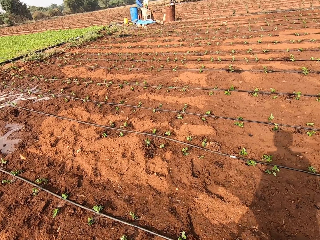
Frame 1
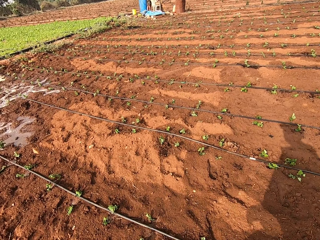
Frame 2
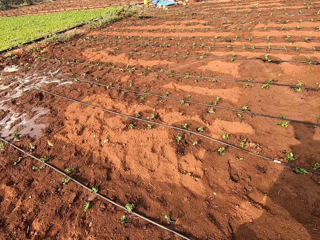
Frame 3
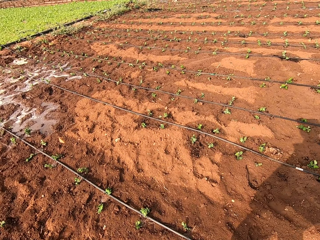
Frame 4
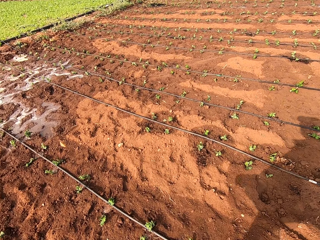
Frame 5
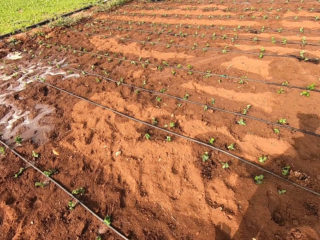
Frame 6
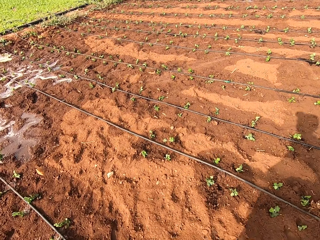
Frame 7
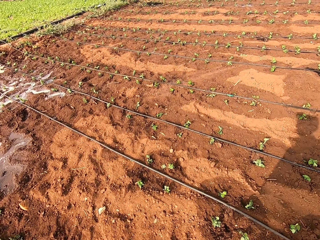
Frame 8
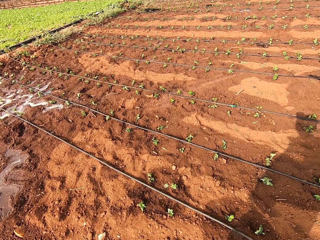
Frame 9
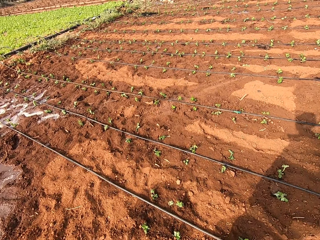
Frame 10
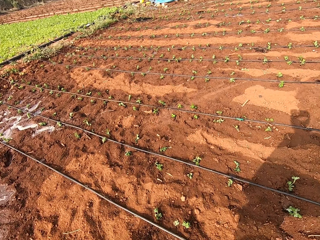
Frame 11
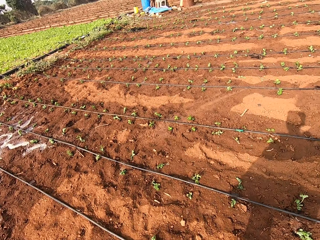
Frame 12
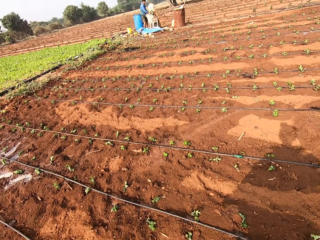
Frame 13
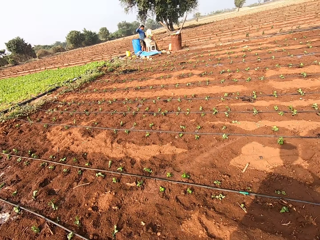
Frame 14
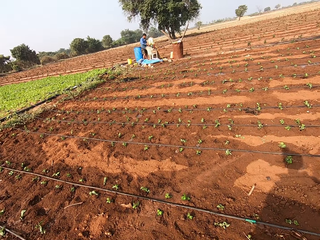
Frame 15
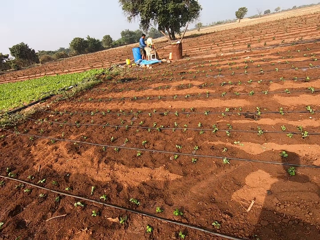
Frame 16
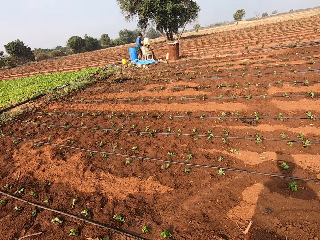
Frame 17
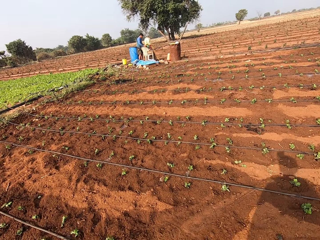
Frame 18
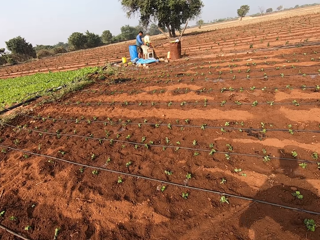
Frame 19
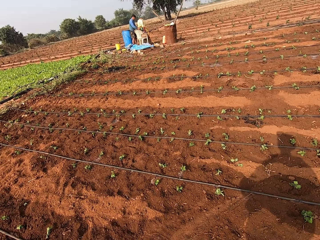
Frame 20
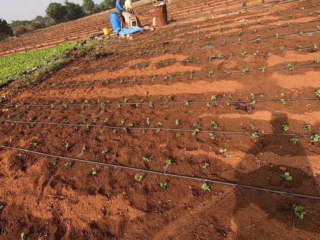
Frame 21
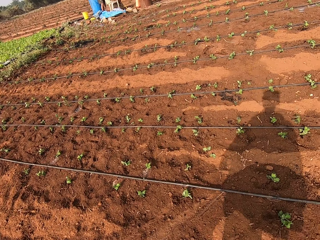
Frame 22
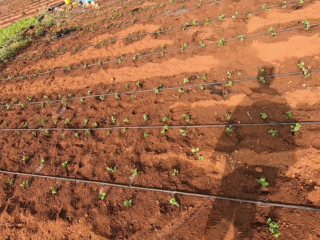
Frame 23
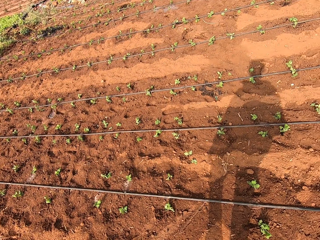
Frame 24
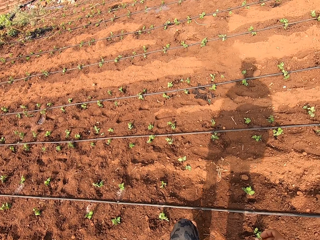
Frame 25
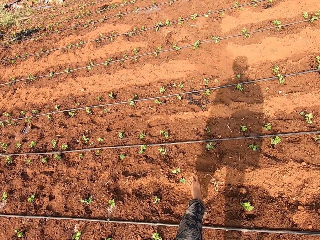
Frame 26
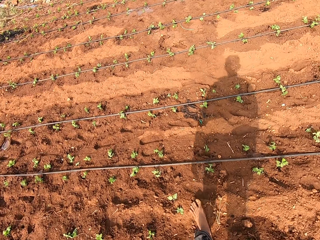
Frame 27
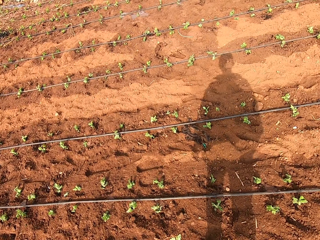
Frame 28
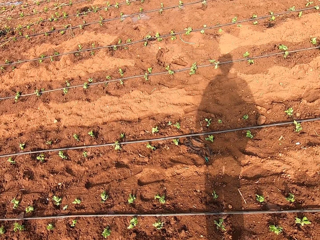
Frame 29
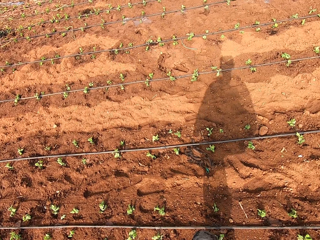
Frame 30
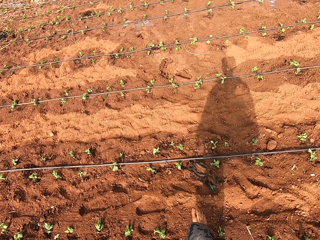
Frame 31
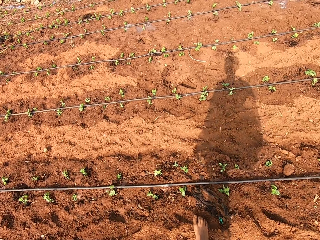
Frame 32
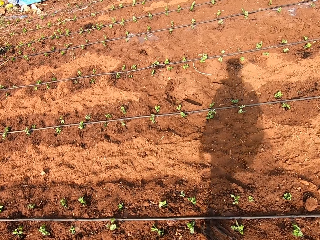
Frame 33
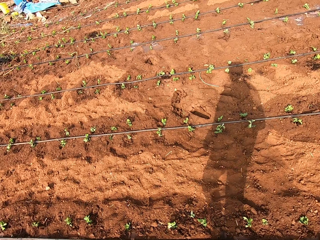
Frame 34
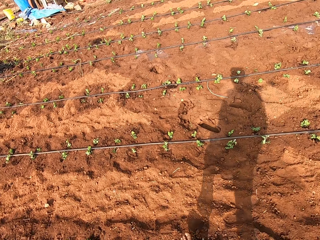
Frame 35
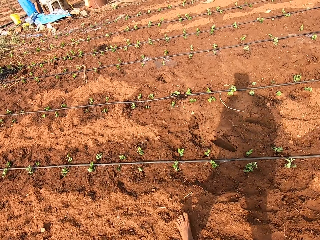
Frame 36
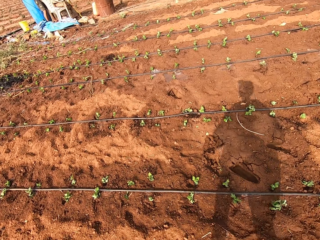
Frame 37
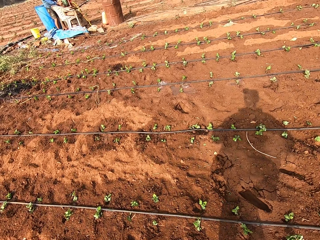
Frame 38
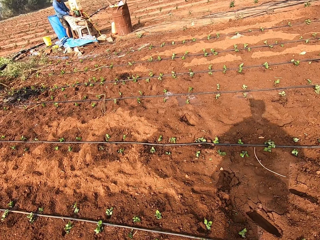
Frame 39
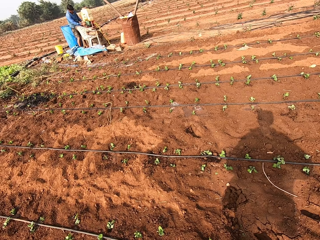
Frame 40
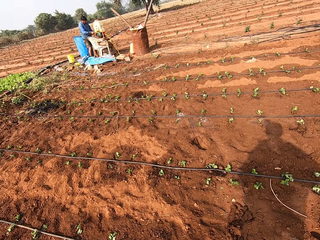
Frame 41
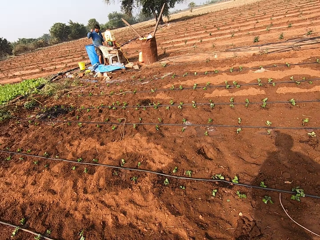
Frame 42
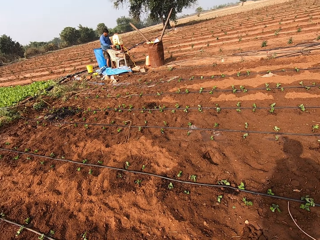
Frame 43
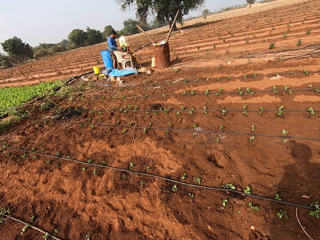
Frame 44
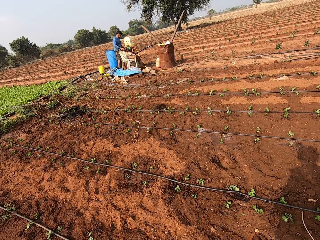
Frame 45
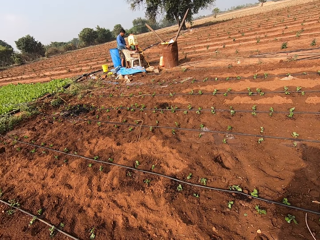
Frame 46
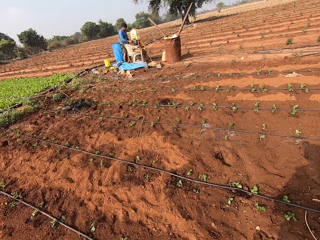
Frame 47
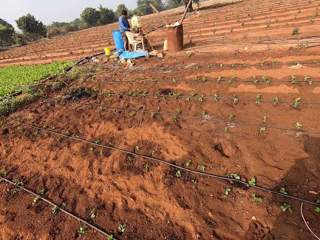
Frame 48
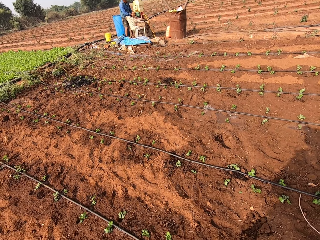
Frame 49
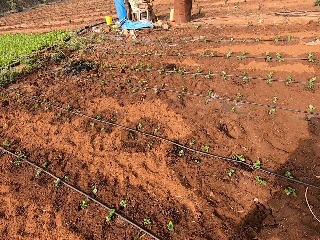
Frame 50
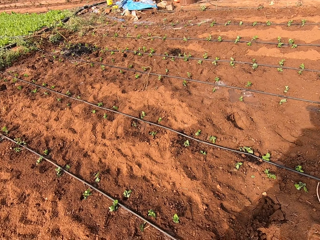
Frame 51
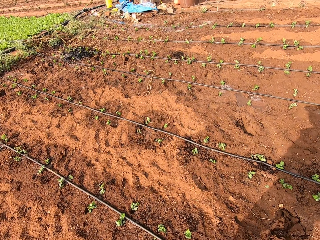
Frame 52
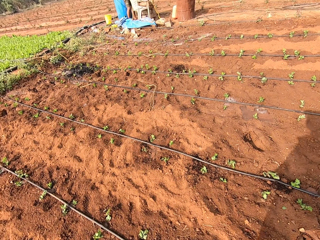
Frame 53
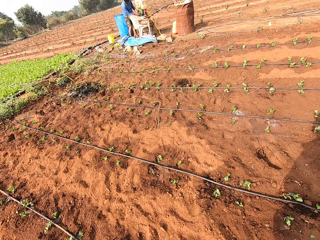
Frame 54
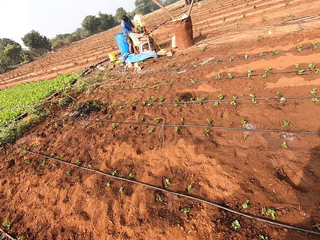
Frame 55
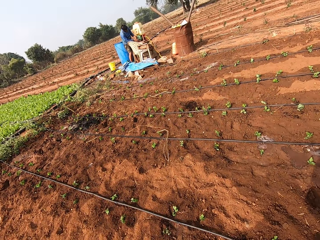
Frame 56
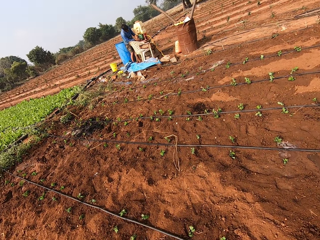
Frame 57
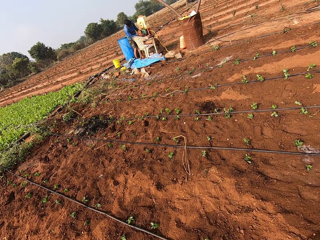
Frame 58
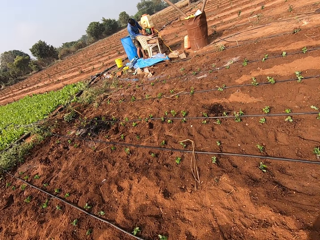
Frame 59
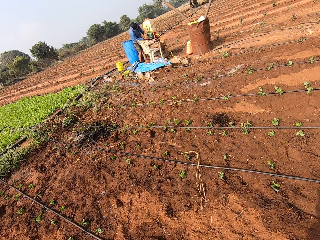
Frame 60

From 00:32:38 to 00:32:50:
A man pulls a starter rope of a makeshift pump system with his right hand. The man pulls the starter rope of the makeshift pump system with his right hand.

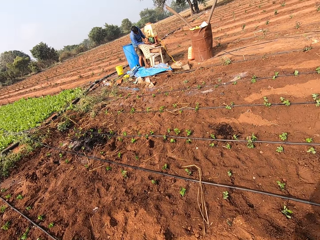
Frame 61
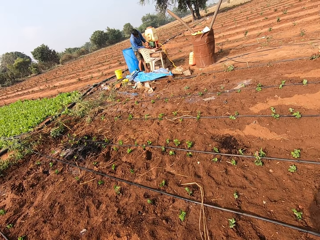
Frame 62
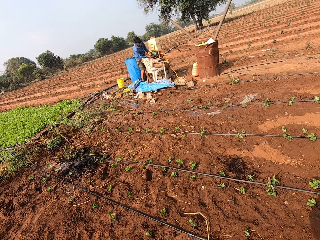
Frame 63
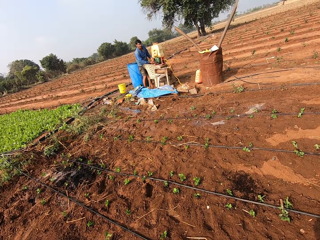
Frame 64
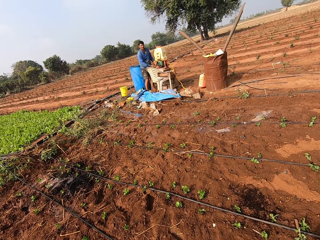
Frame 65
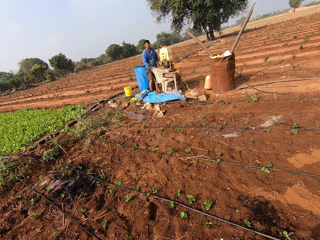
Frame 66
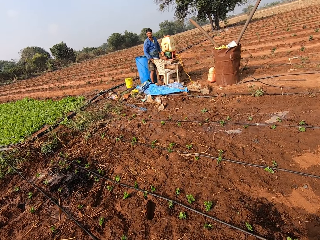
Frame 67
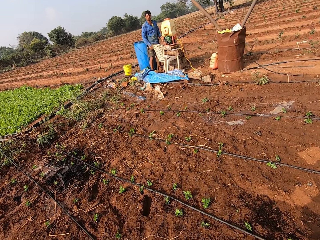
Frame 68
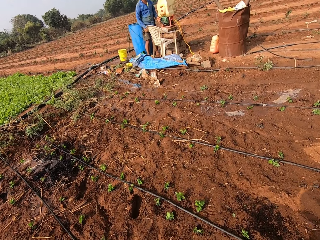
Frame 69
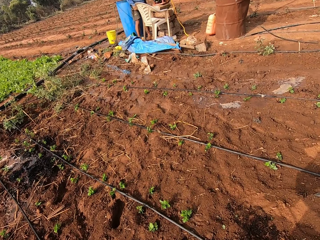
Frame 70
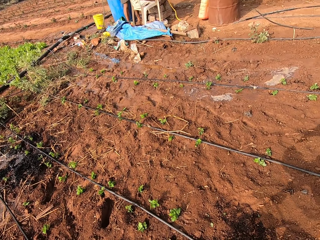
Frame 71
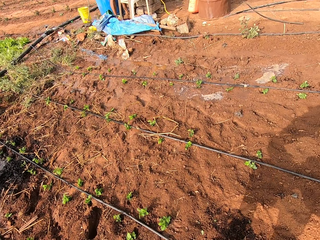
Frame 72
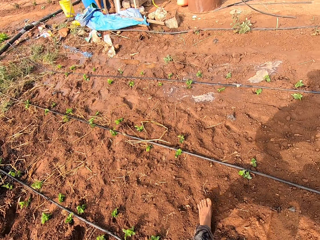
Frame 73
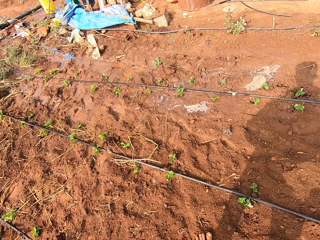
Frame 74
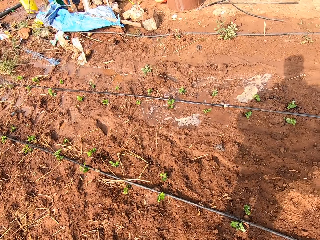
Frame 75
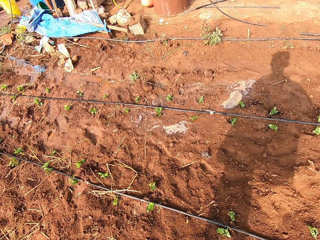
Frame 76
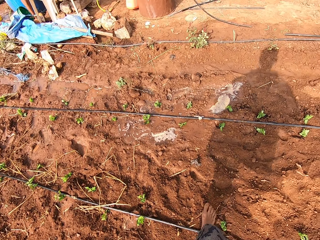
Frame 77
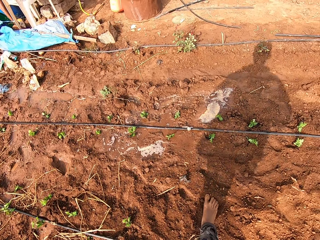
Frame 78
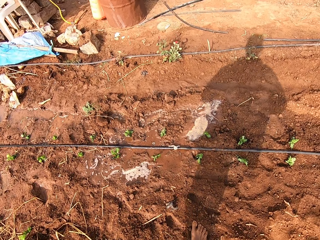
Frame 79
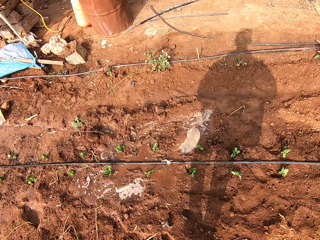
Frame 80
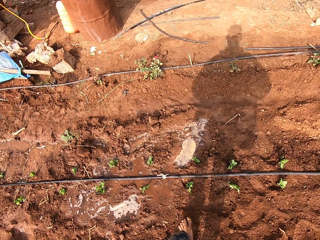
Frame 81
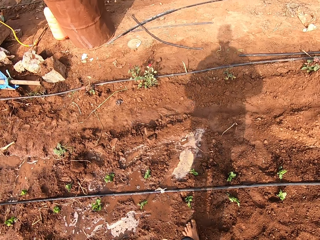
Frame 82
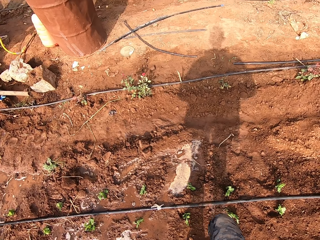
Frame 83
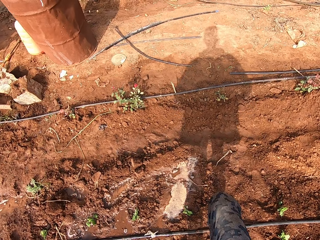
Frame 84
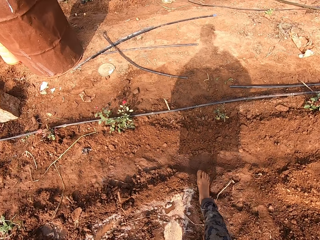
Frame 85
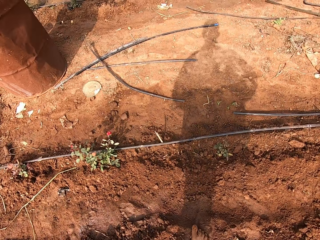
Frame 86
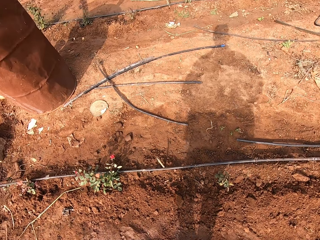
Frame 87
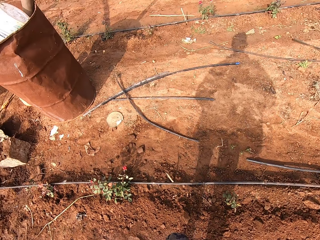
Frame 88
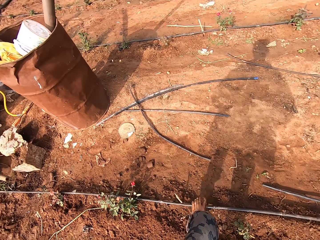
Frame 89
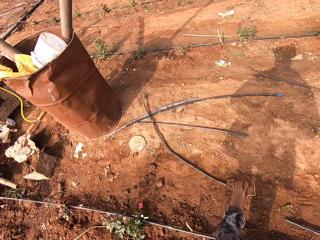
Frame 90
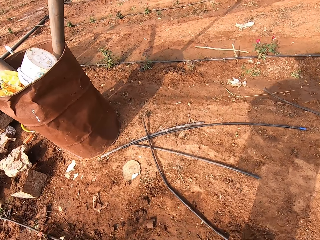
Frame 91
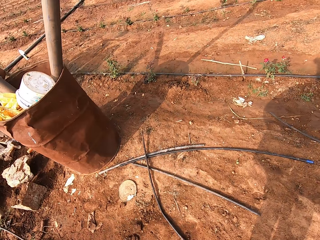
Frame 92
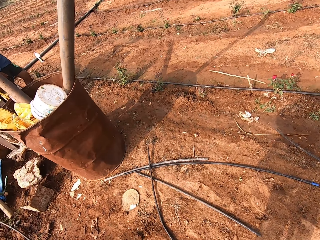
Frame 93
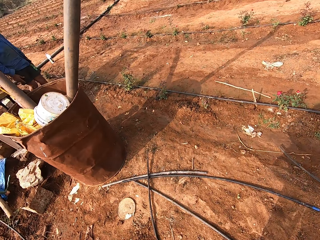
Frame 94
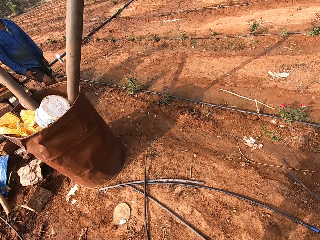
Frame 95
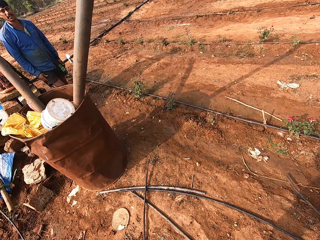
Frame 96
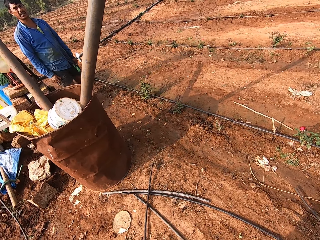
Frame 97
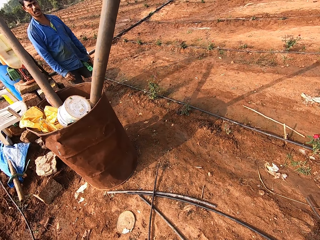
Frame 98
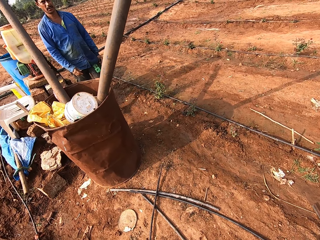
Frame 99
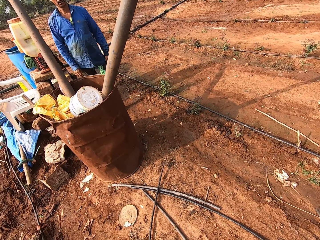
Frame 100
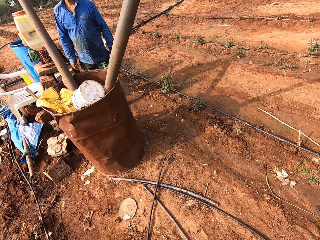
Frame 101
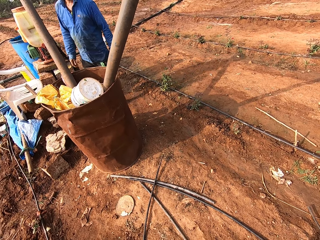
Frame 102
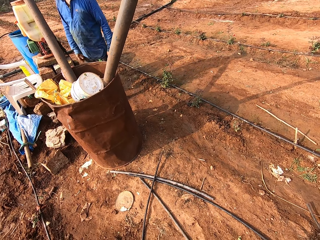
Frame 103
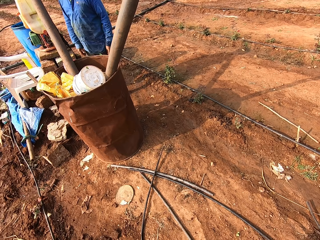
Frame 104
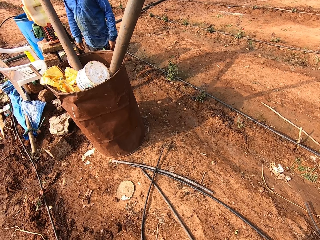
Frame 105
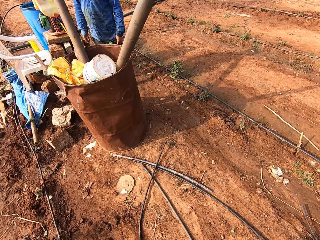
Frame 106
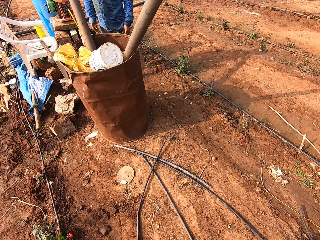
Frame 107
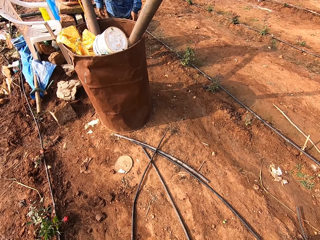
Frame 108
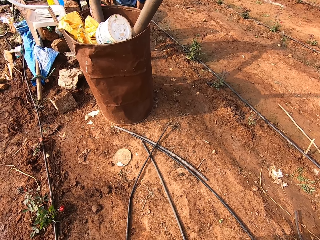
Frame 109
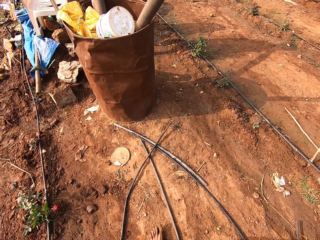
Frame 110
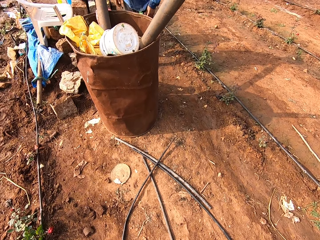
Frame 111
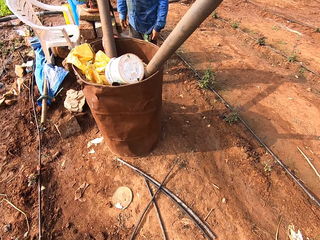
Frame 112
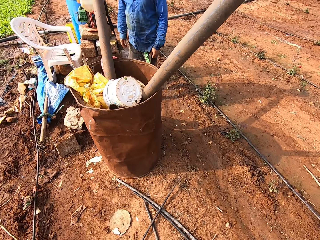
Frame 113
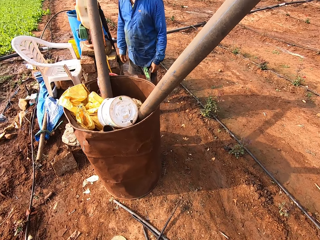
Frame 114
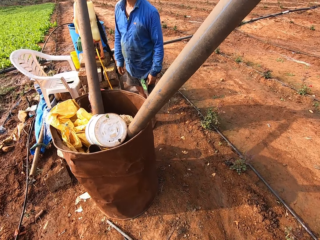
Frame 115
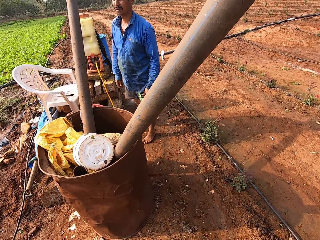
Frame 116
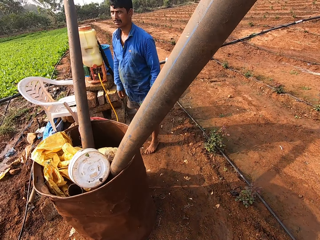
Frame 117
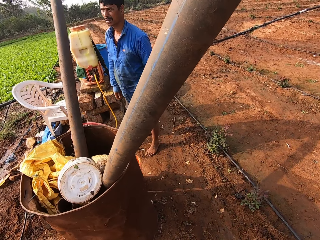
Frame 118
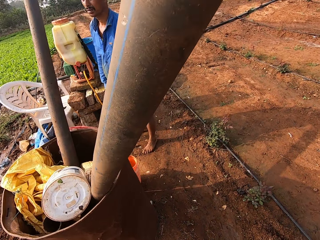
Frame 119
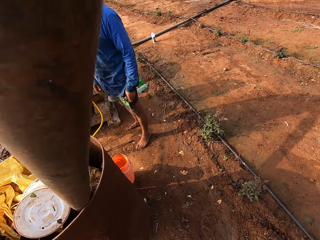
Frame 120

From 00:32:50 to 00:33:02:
A man talks to the camera wearer.
